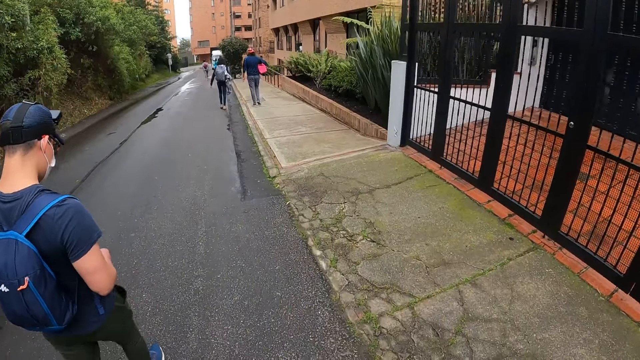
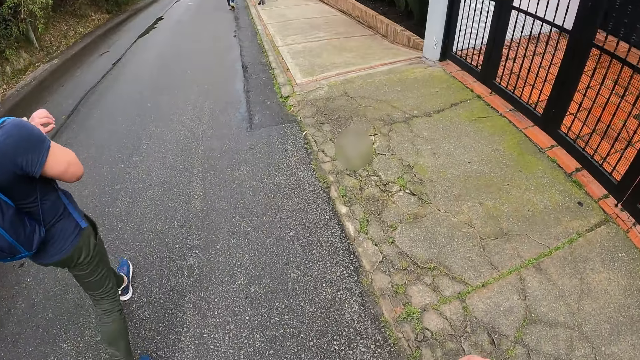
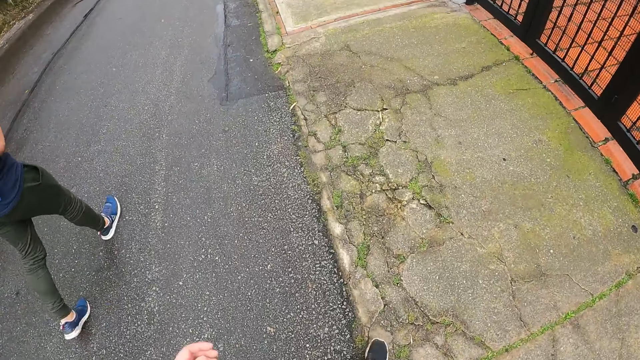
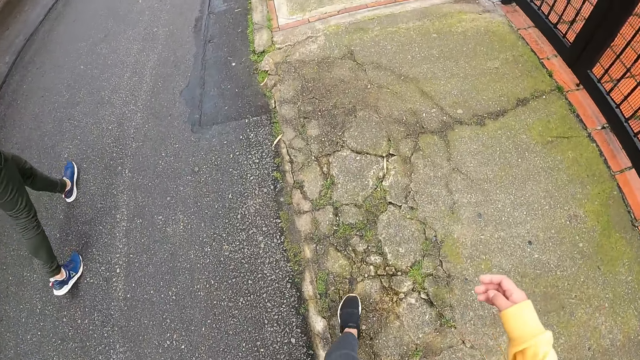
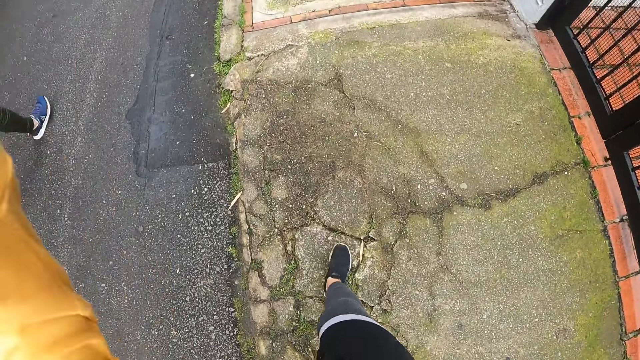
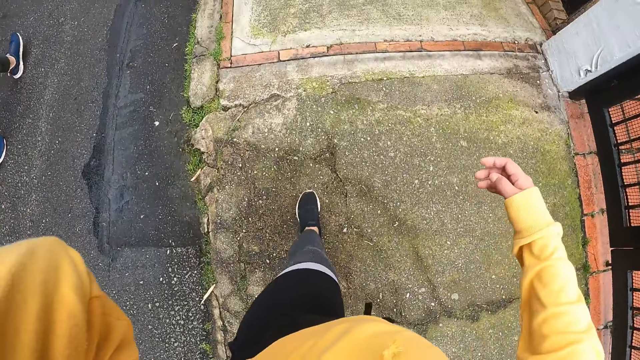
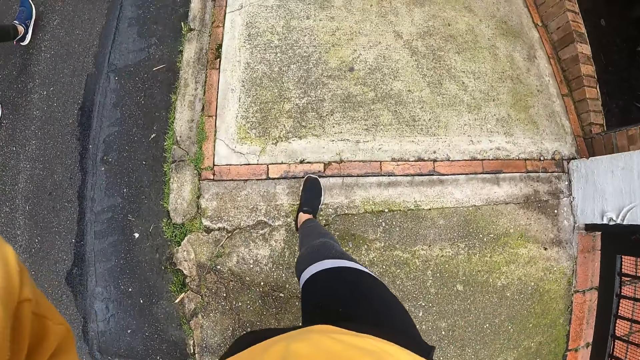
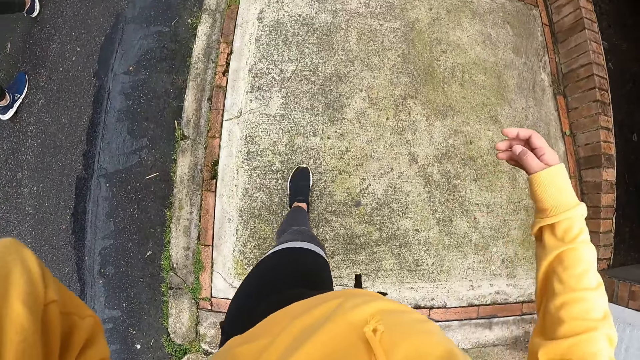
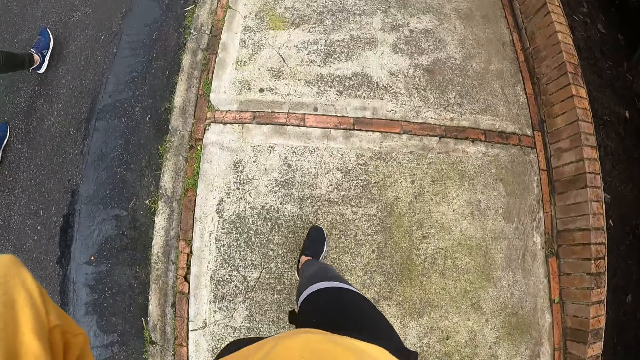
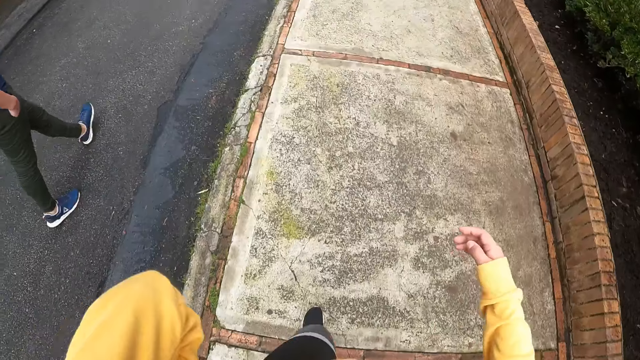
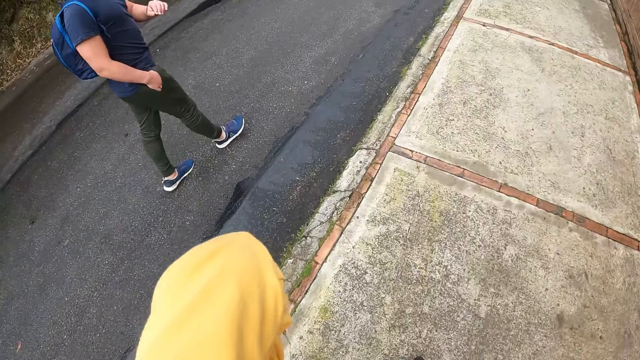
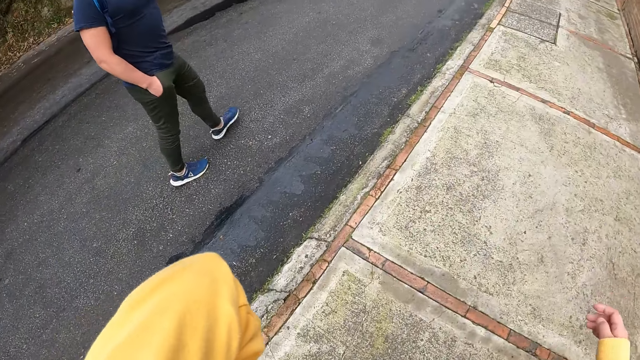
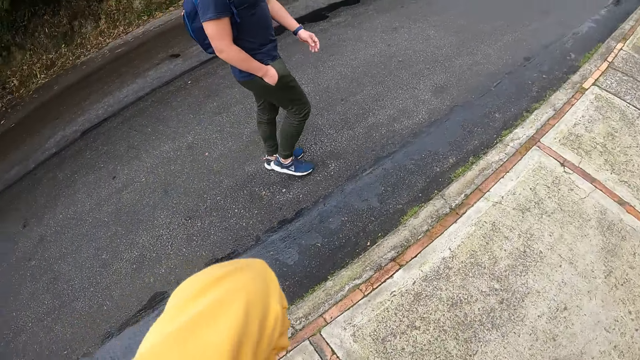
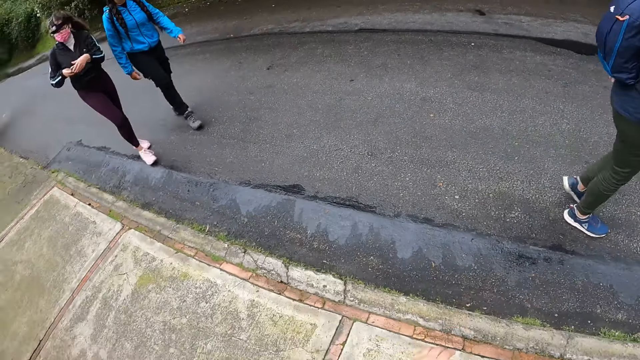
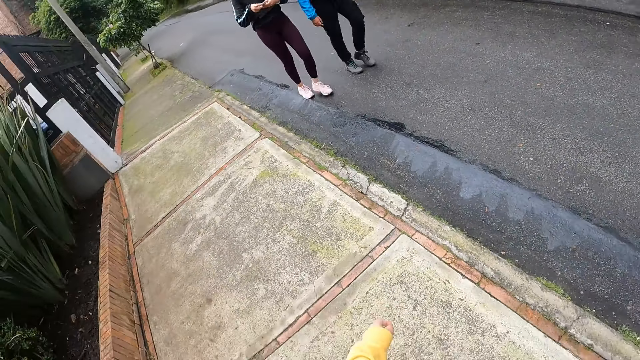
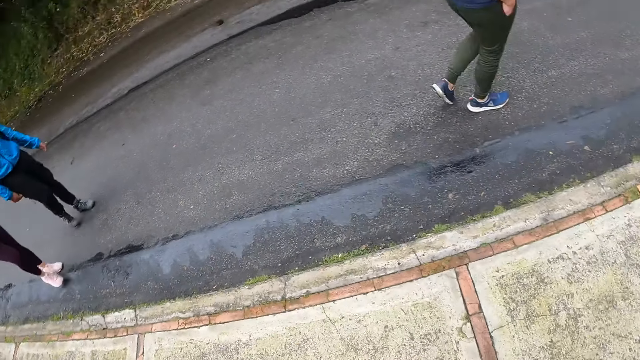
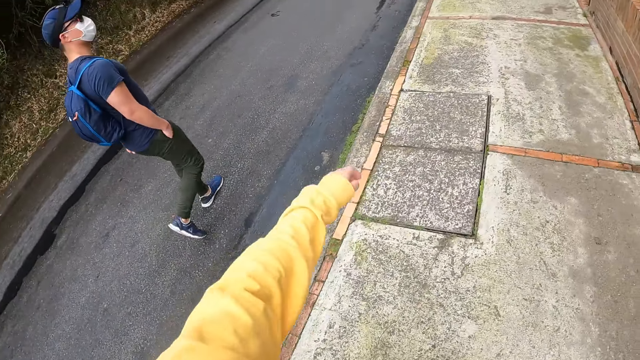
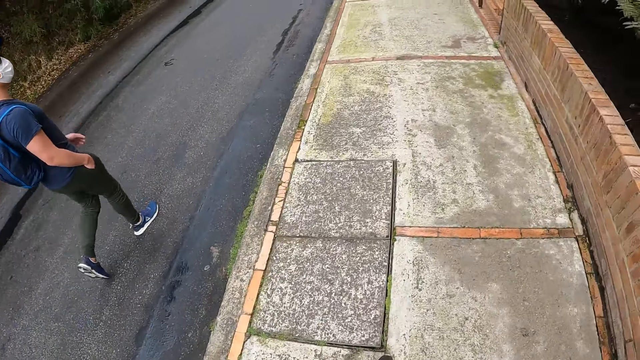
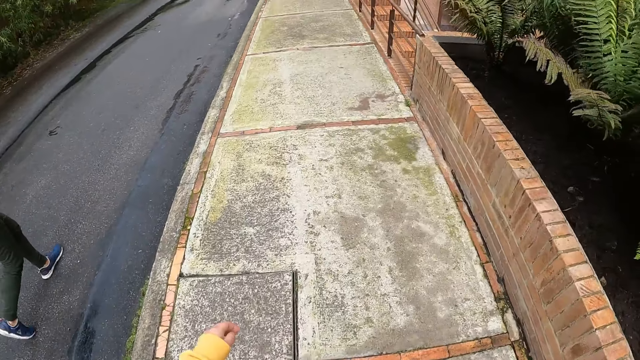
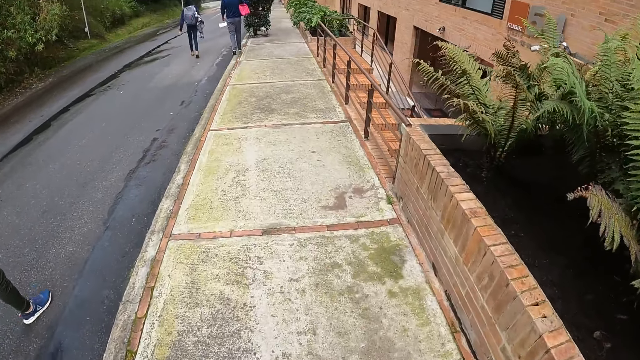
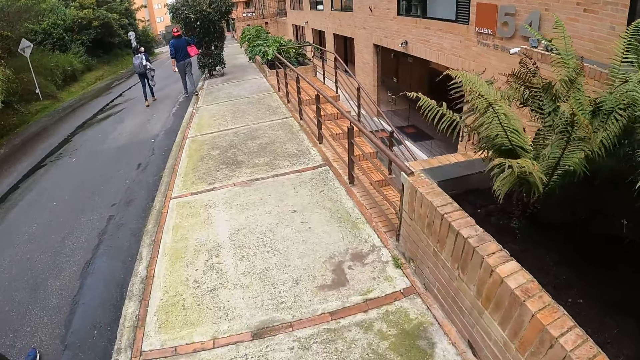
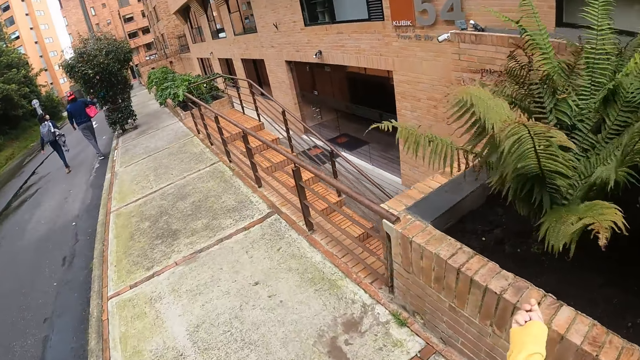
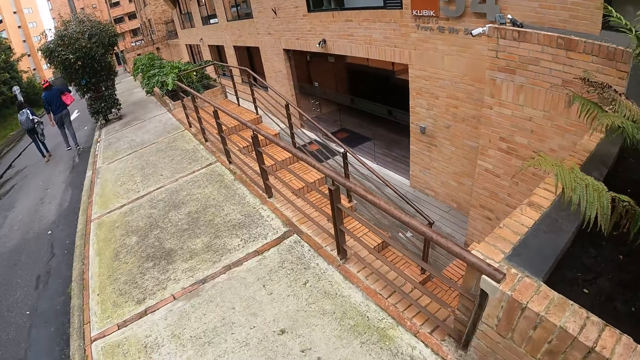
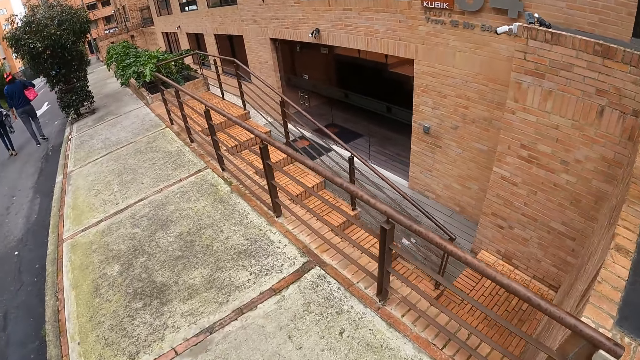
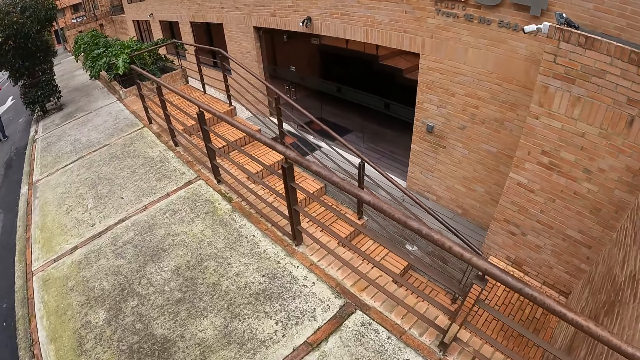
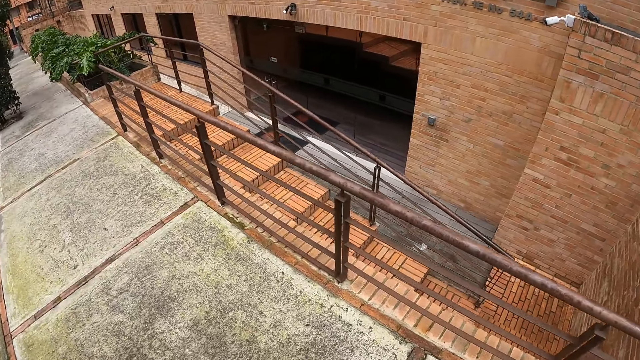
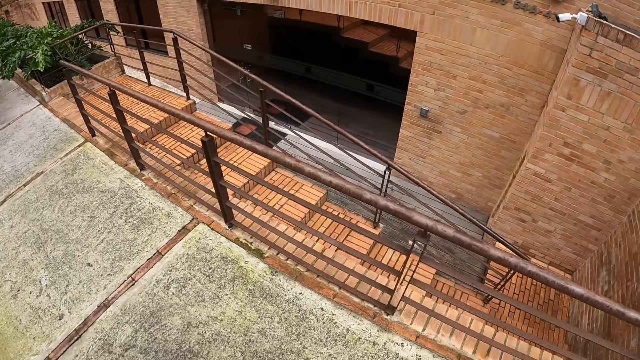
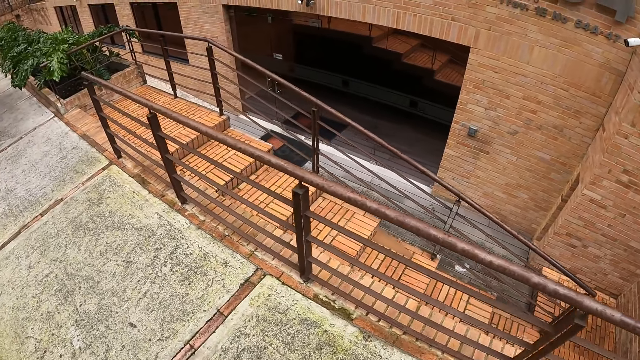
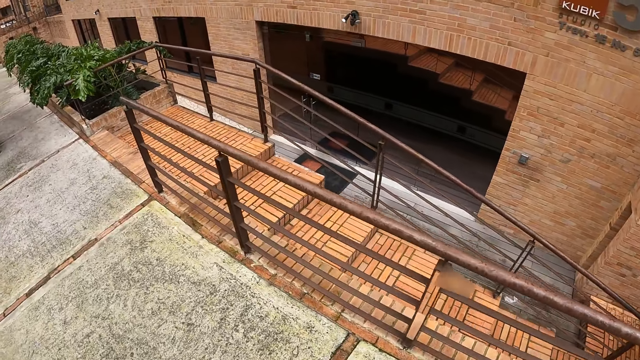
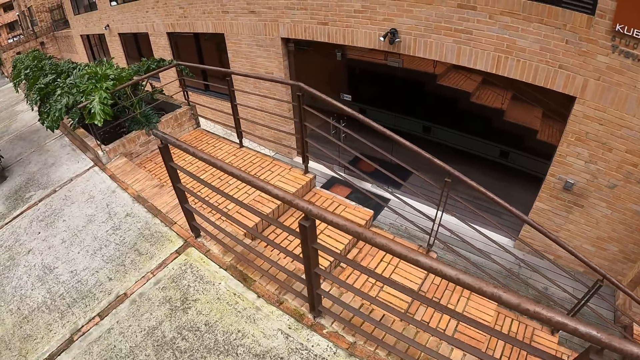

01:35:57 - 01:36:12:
The camera wearer looks on the ground. They lift the left hand. They look at the legs. They look at the right hand. They look at the legs. They look at a person. They look at two other people. They look around. They move the left hand. They look at the side path. They look at two more people. They look at the building.

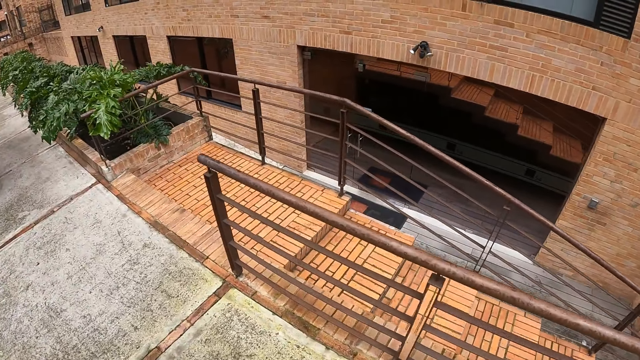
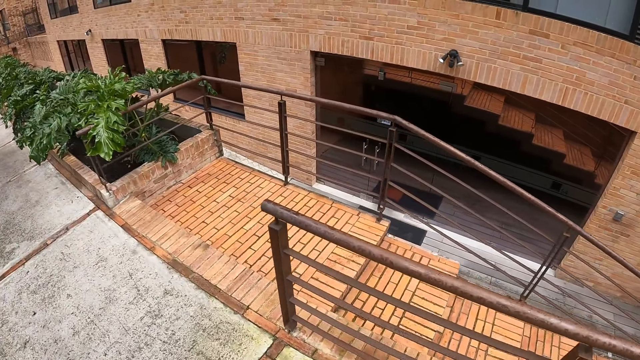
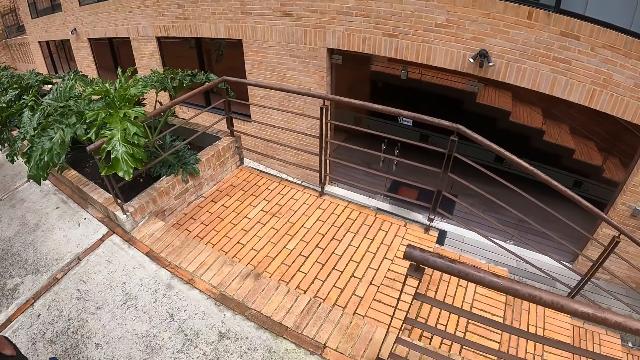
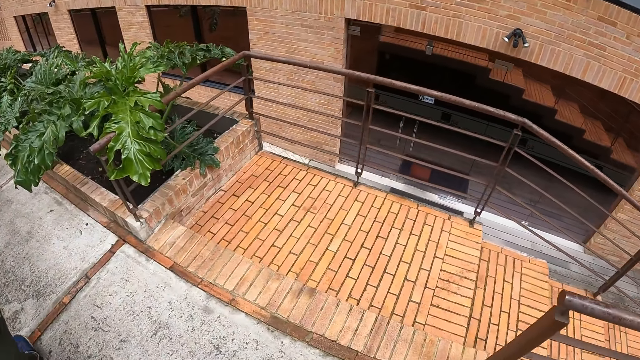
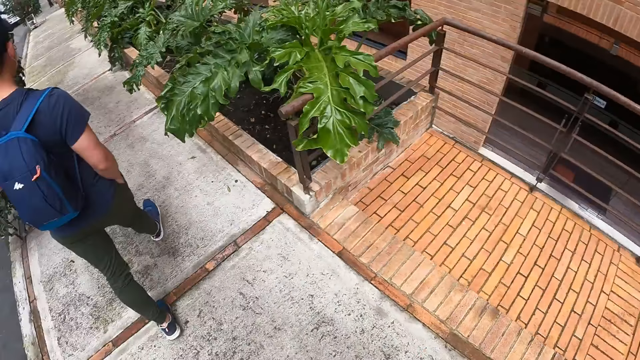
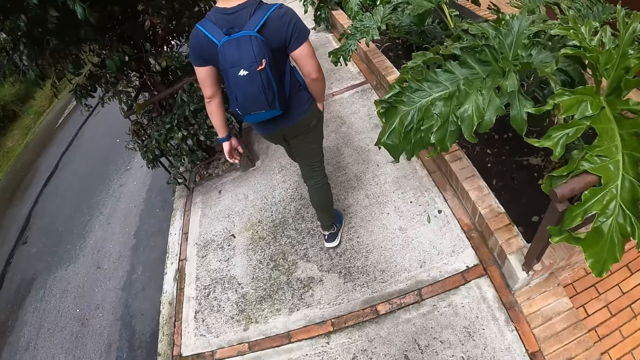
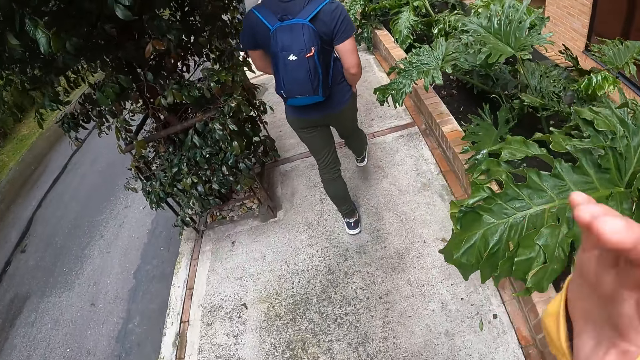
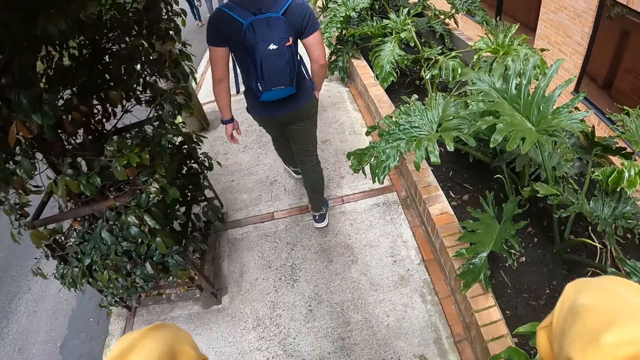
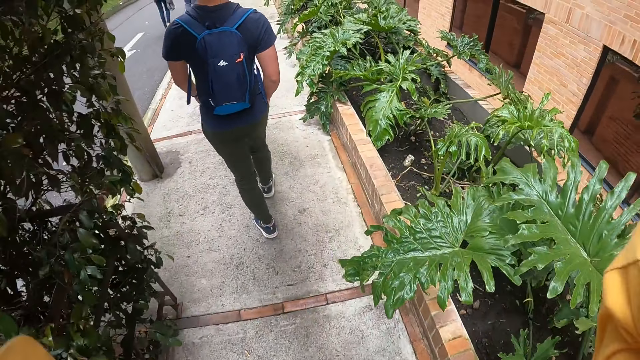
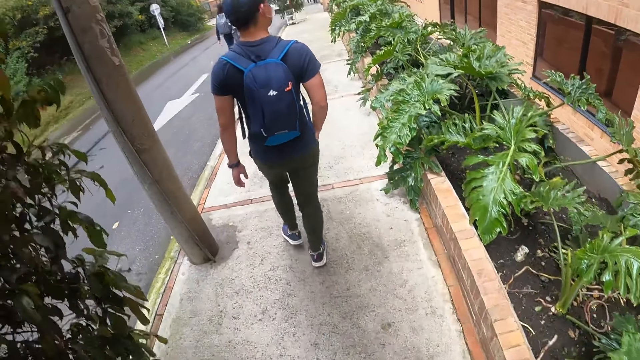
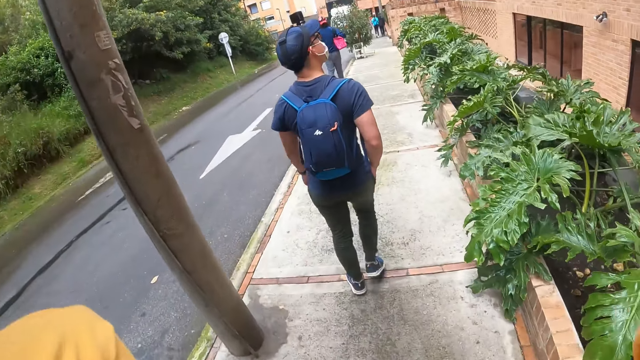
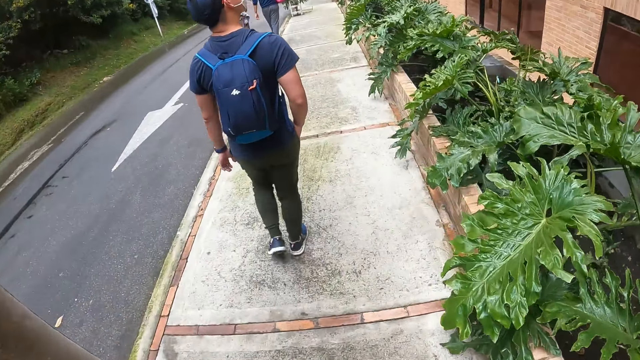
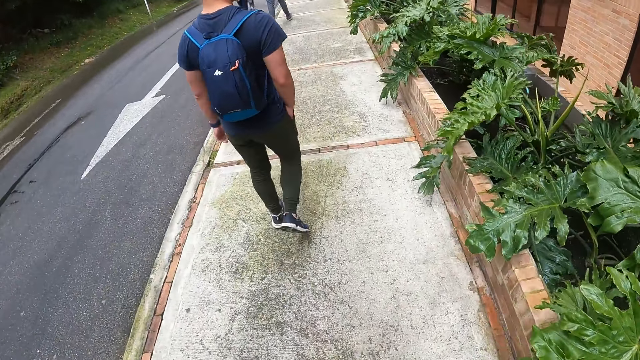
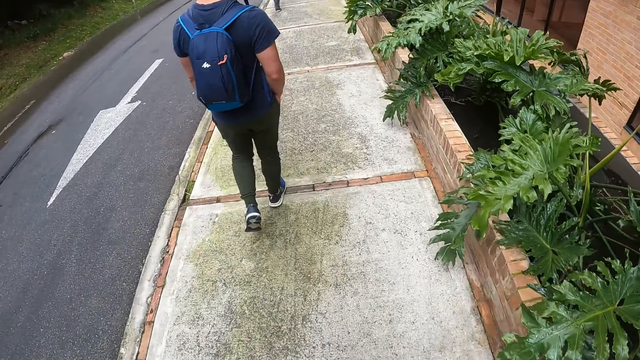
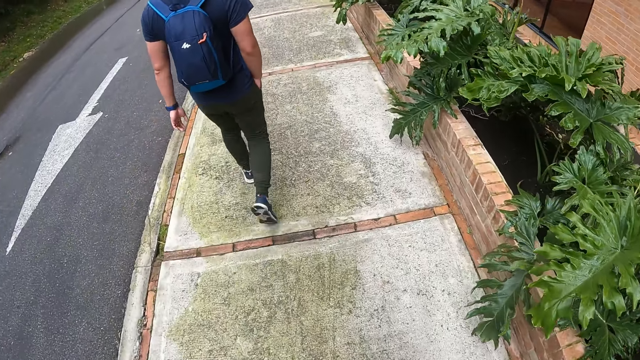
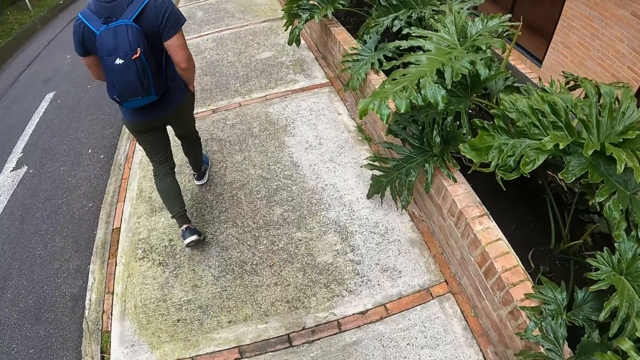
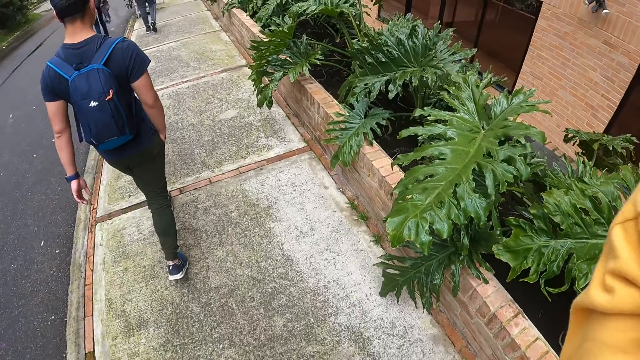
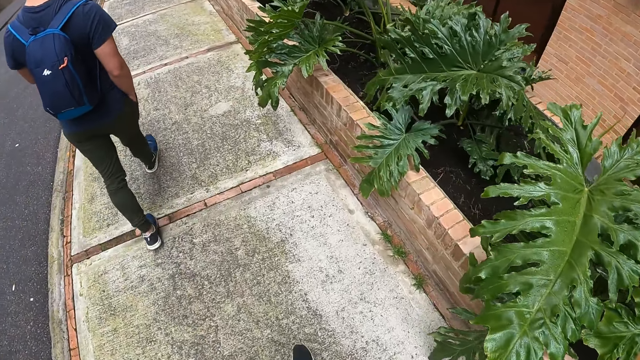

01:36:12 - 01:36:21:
The camera wearer looks at the flowers in the flowerbed. They look at a person. They lift the right hand. They look at the flowers in the flowerbed. They look at the person. They look at the flowers in the flowerbed. They look at the right hand.
